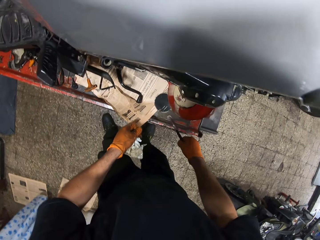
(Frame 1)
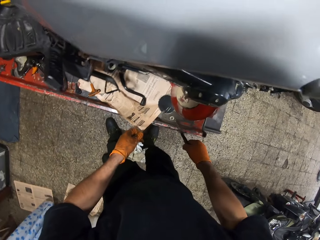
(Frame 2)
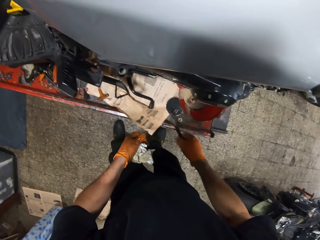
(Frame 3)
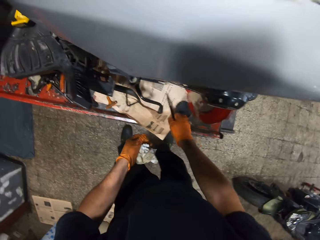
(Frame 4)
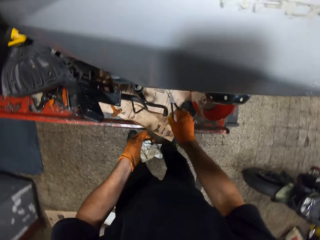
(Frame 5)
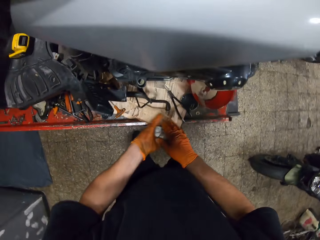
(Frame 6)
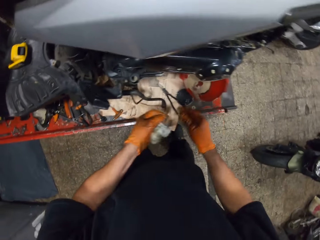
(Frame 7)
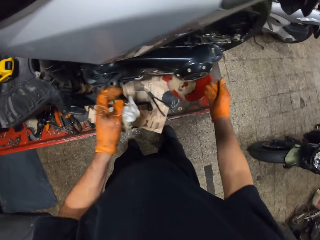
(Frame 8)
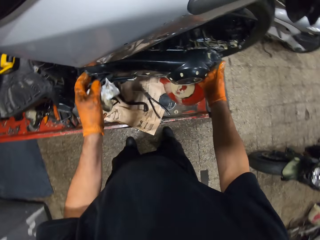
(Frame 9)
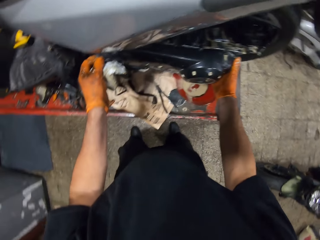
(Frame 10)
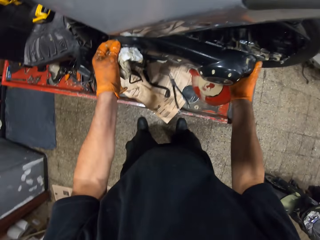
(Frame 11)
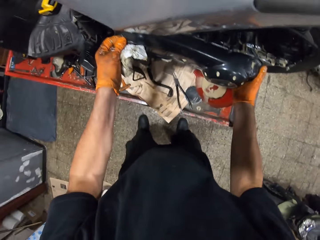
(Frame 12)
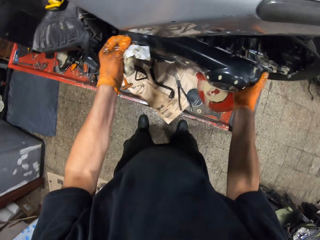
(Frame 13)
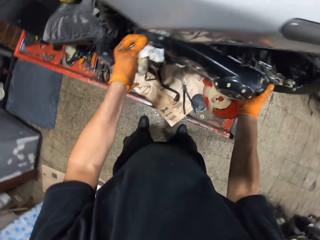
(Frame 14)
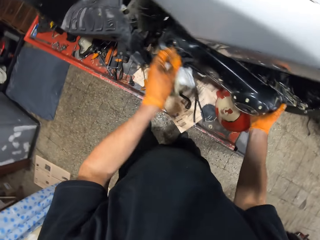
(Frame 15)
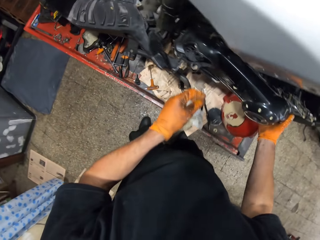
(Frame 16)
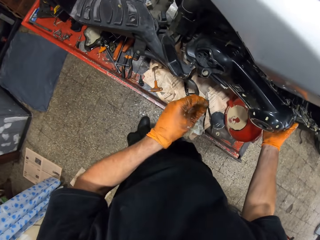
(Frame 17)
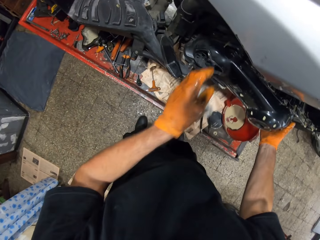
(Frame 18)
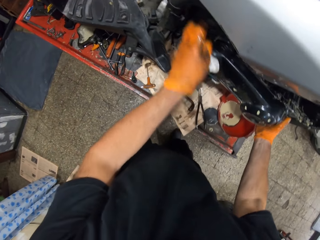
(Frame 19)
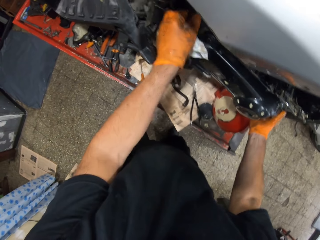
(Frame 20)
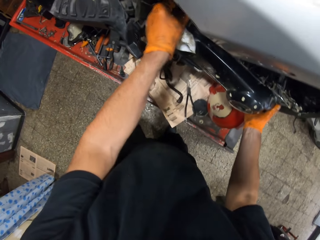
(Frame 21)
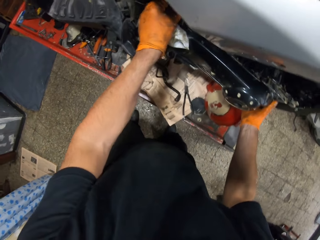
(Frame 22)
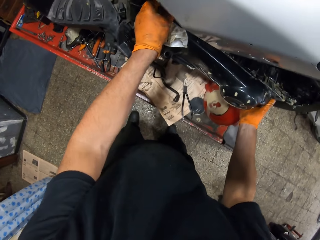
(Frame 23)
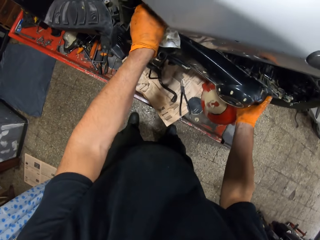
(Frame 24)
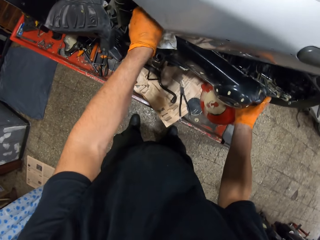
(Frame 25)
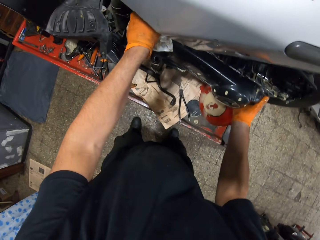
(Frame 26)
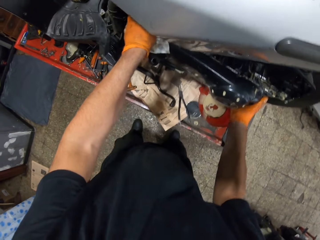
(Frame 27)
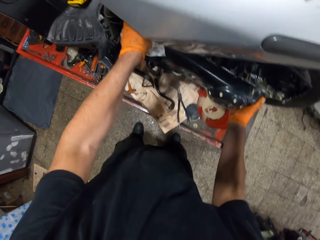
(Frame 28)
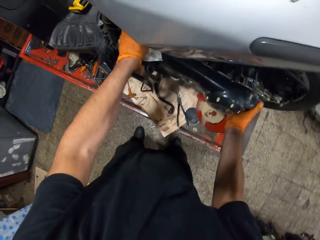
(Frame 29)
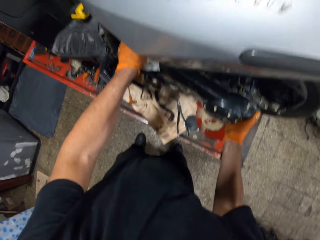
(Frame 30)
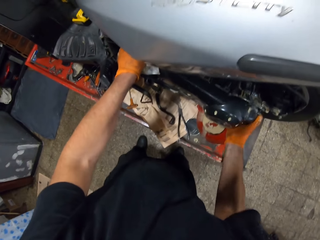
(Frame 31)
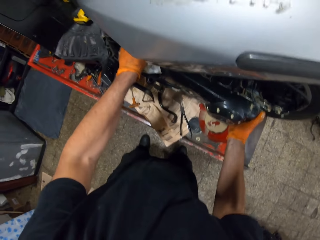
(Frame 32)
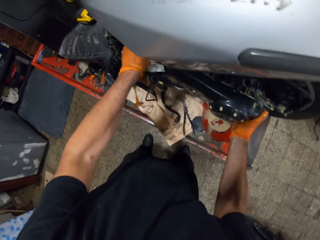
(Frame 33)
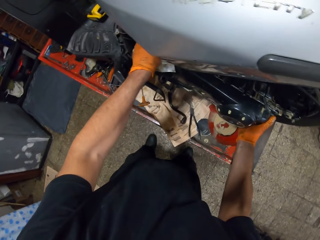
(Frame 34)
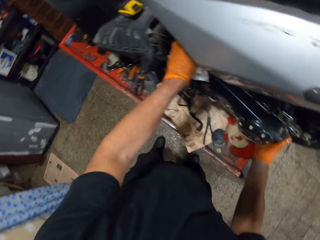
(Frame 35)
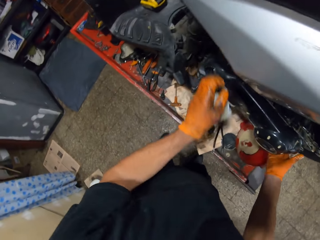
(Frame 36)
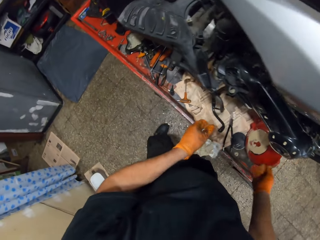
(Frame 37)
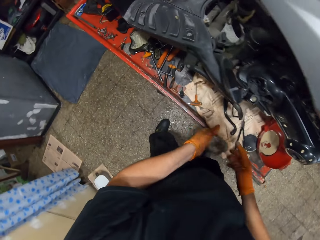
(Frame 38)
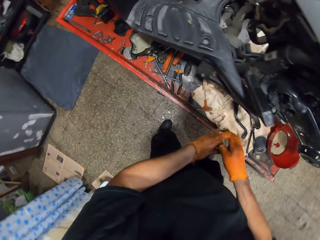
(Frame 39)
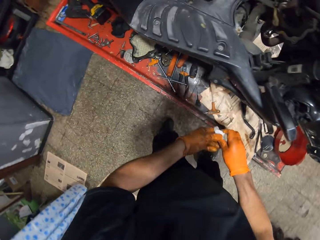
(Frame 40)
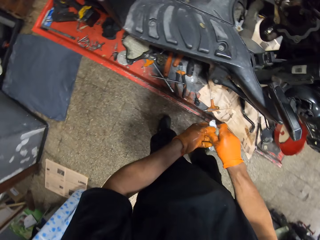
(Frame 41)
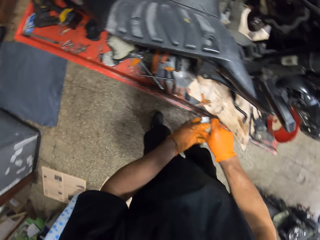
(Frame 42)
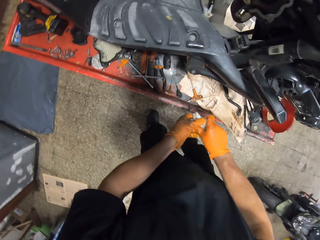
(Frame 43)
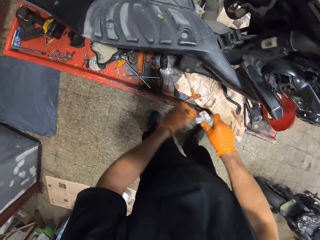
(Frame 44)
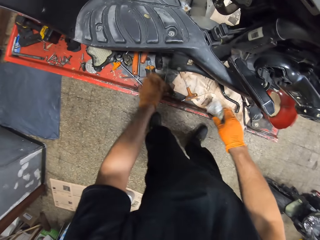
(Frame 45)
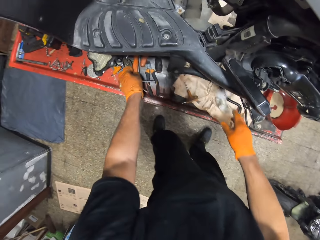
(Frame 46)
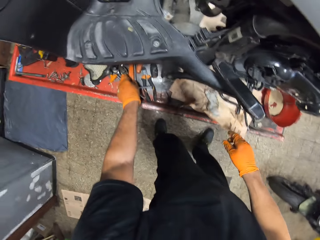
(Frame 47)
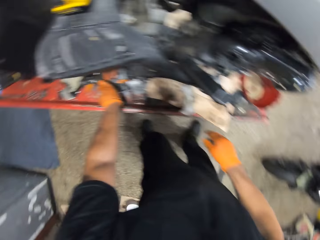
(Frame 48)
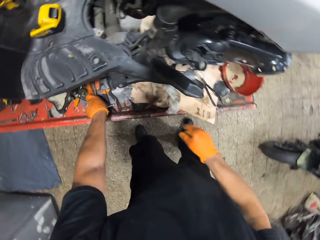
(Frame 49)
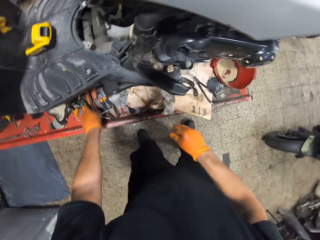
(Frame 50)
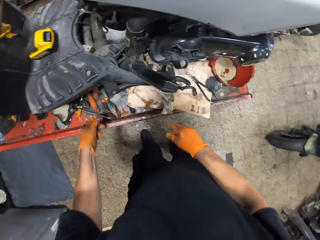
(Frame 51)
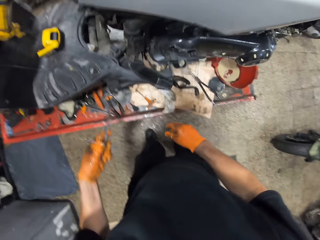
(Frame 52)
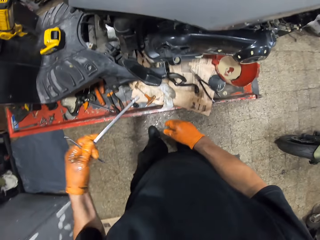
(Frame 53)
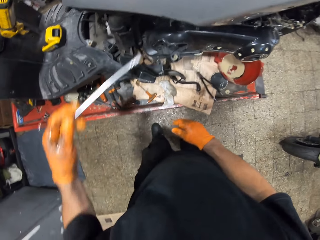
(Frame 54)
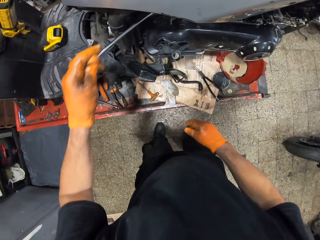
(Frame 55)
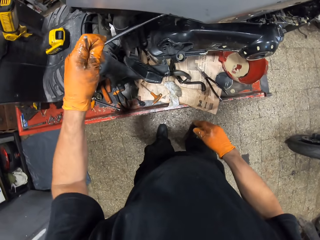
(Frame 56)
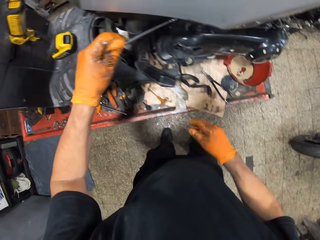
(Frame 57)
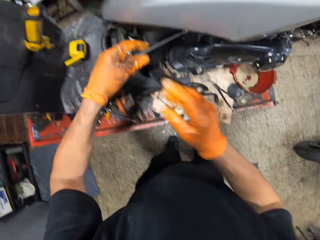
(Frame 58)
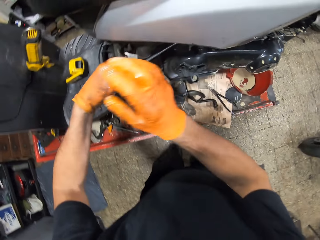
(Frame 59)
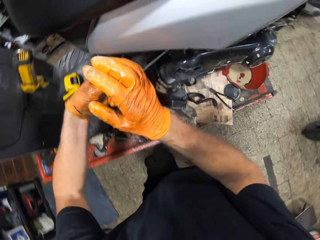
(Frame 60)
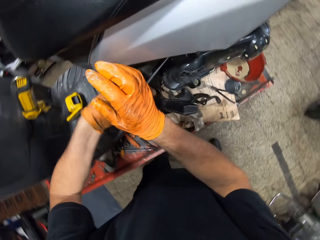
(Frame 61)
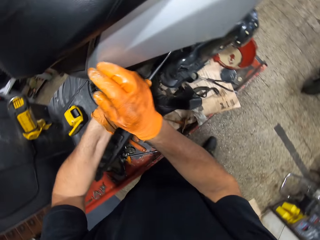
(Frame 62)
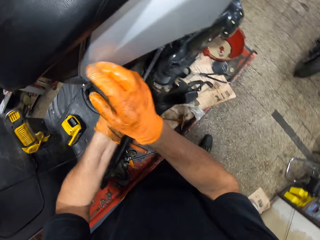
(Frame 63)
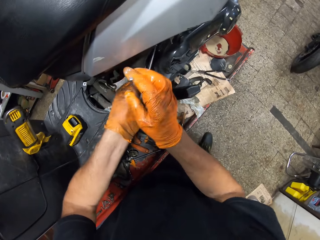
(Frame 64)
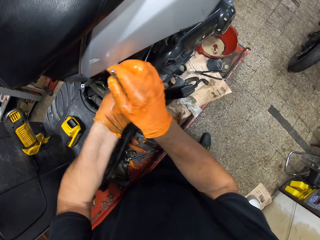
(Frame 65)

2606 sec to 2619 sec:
The camera wearer drops the spanner on the lift table with his right hand. He puts a bolt on the motorbike lift machine. He shakes the clutch cover of the scooter with both hands. He loosens something. He drops the white handkerchief in his right hand on the workshop lift table. He picks the T spanner with his left hand on the workshop lift table. He tightens a bolt in the scooter with the spanner in both hands.

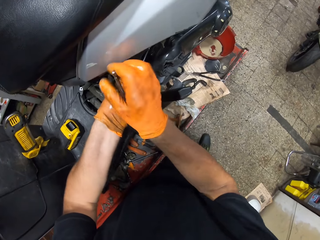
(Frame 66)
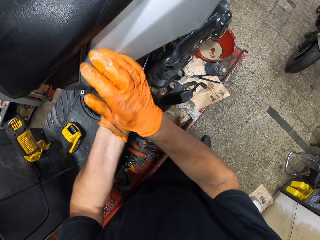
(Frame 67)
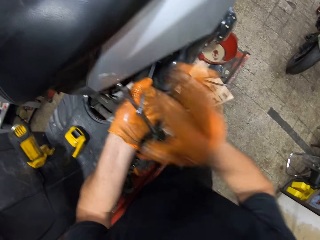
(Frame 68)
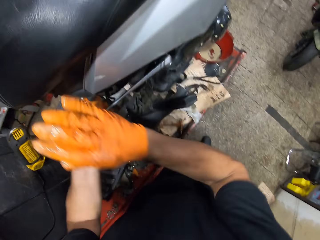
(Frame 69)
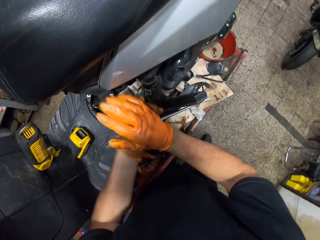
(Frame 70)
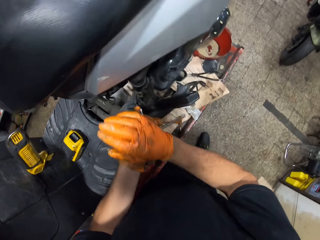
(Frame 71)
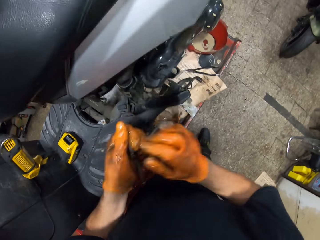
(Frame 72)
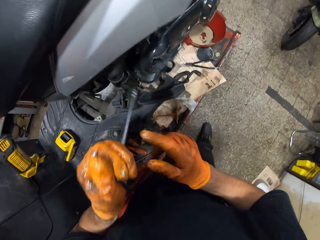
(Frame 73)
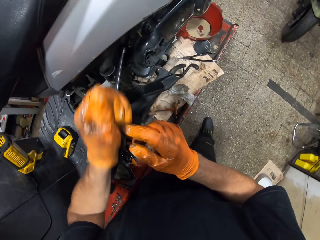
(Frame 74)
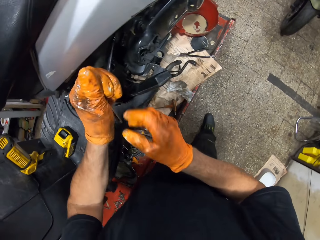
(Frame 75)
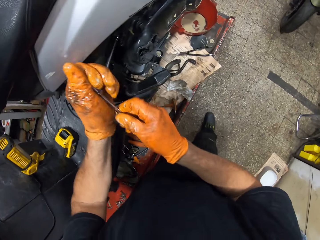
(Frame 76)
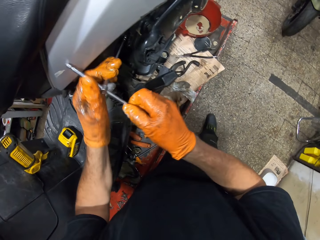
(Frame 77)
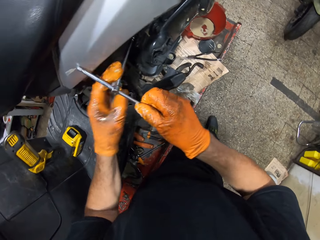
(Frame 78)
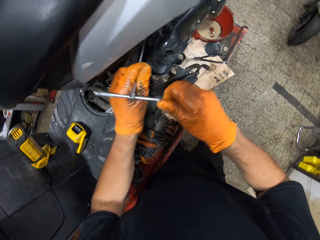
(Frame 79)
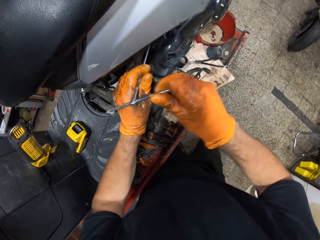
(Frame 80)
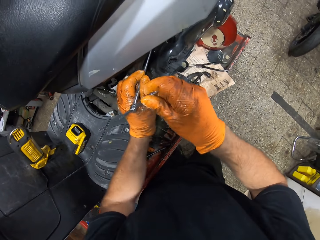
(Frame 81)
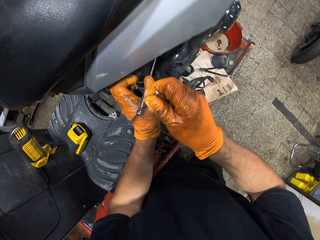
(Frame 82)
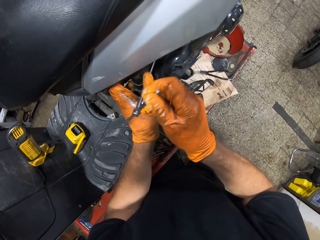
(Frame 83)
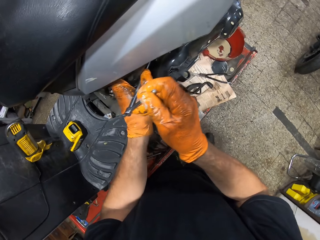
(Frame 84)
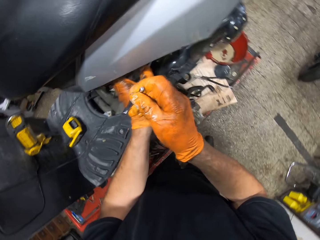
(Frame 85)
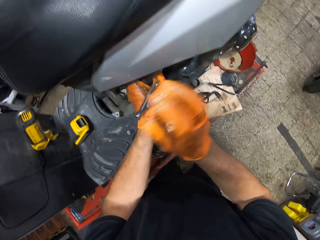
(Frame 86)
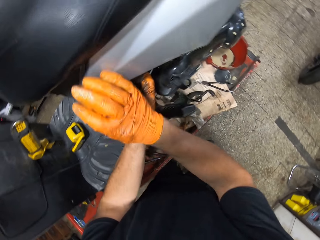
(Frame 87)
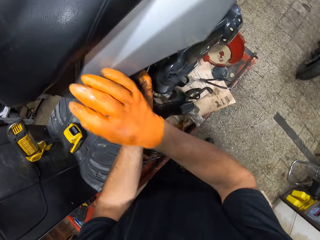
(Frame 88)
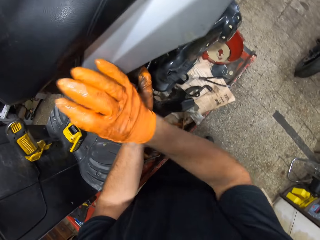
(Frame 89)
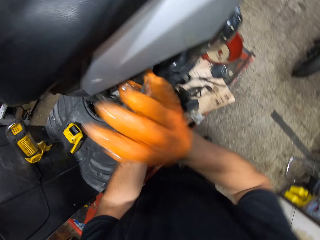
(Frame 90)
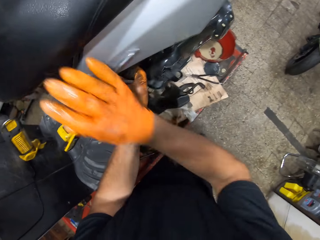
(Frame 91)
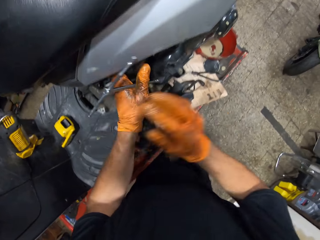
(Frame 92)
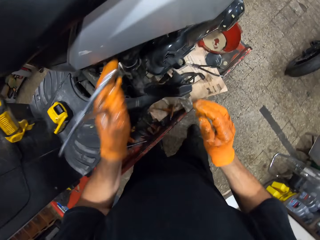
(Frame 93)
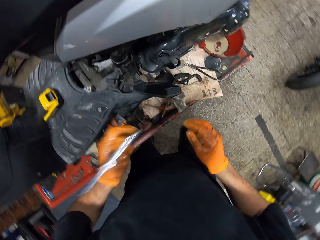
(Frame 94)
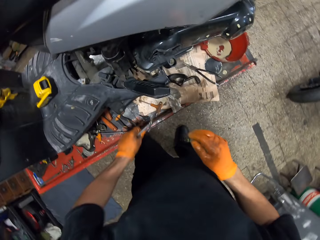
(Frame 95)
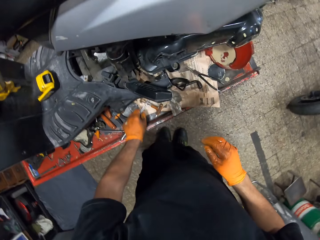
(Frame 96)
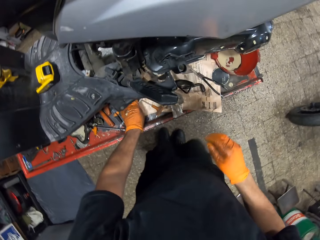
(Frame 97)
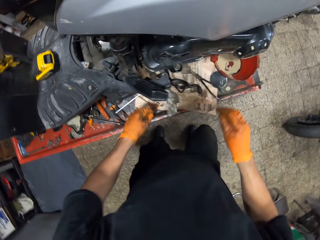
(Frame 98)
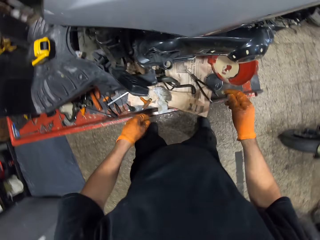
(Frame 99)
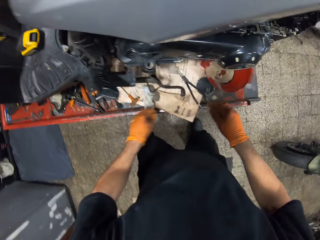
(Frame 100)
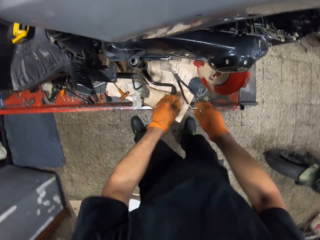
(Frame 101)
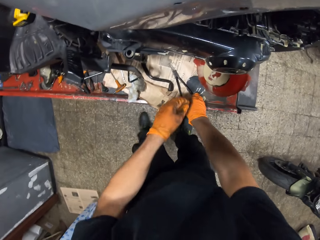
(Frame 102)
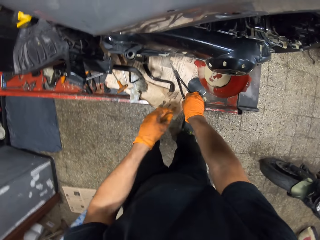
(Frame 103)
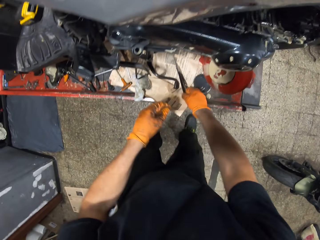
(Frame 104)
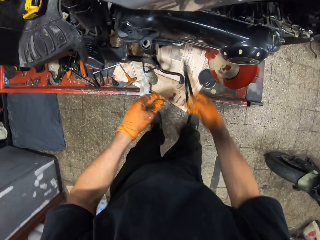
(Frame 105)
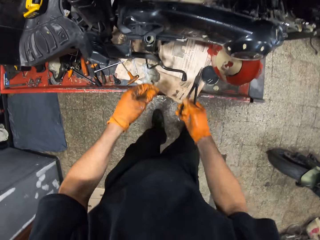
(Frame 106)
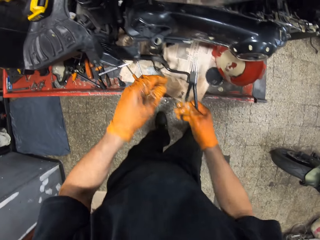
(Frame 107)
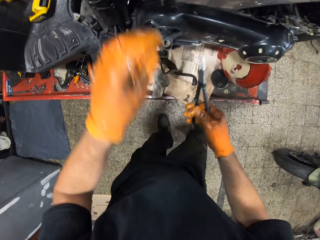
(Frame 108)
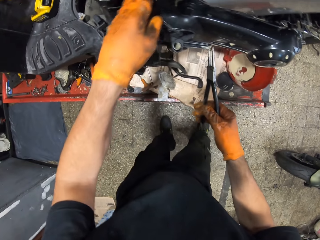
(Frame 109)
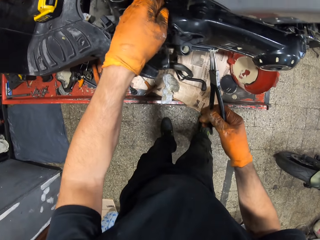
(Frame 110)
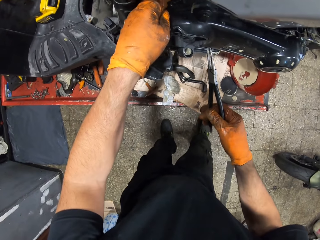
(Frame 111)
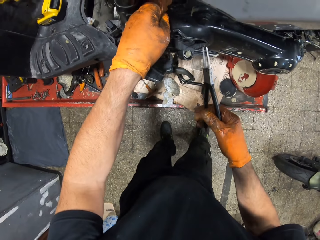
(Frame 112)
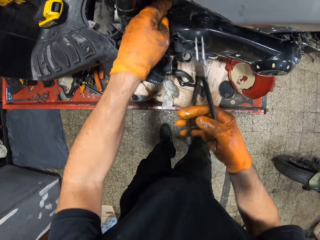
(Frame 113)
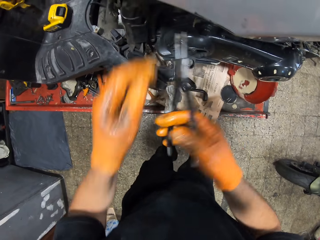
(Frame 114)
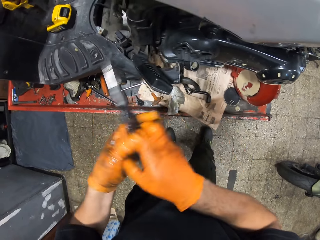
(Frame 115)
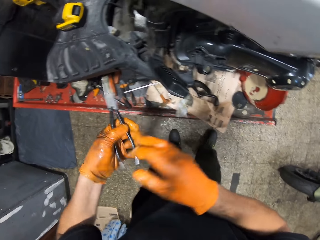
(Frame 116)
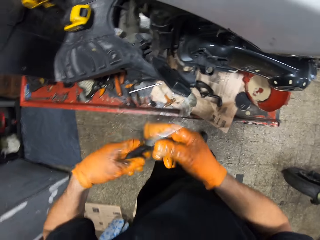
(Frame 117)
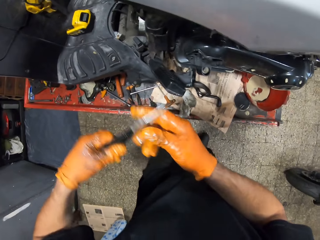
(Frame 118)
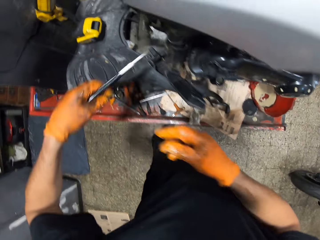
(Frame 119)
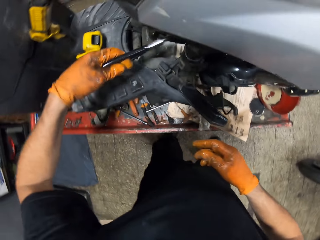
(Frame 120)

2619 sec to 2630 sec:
The camera wearer hits the T spanner. He loosens something. He removes the spanner from the scooter with both hands. He drops the spanner on the workshop lift table with his left hand. He picks the spanner or pliers with his right hand on the workshop lift table. He places the spanner in his right hand close to the clutch cover.
